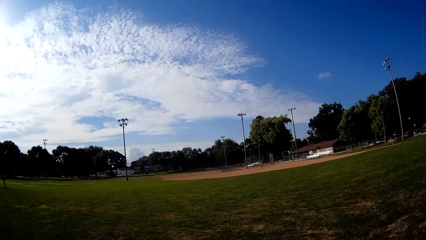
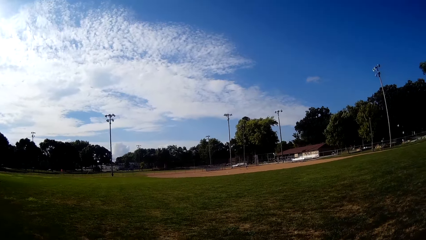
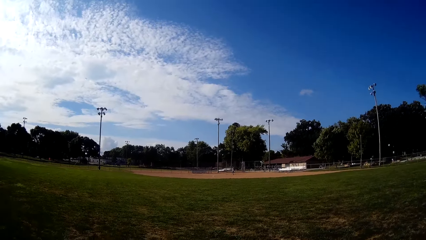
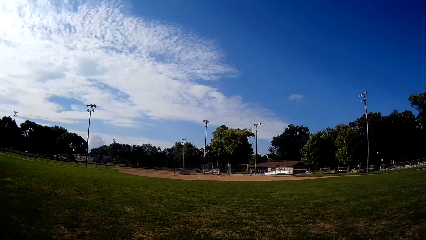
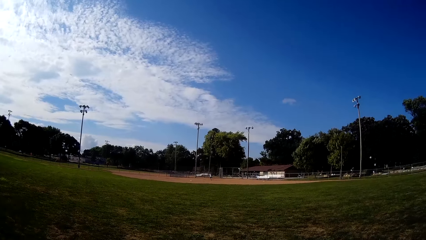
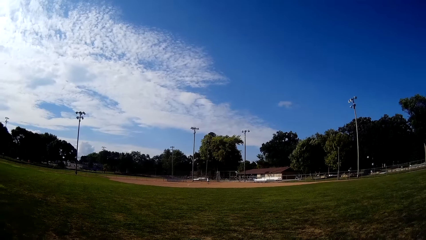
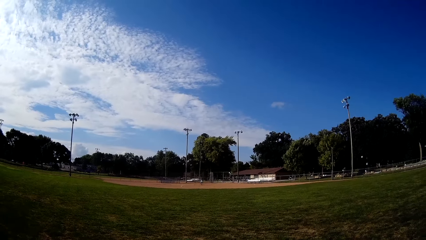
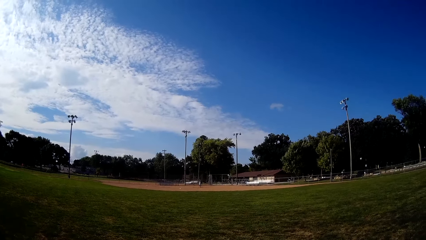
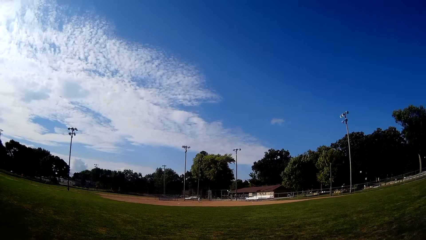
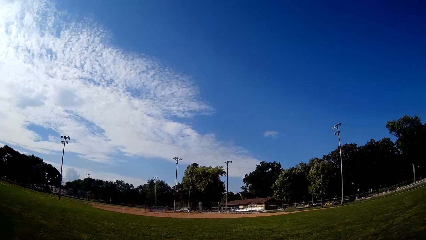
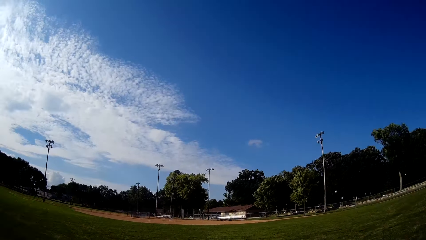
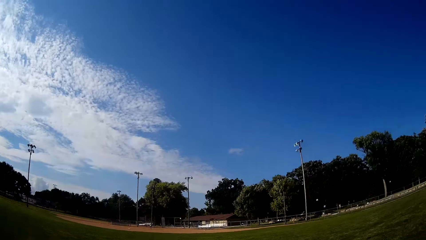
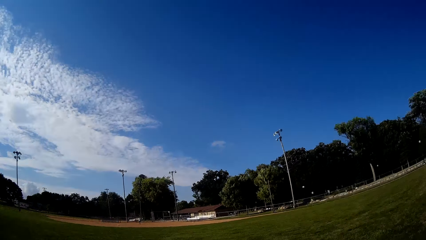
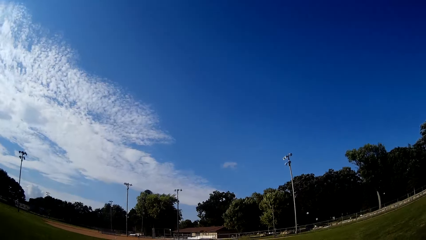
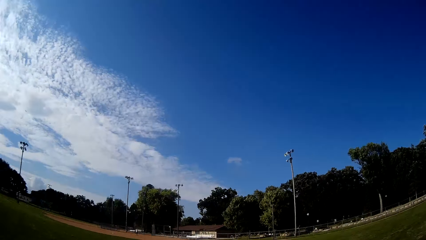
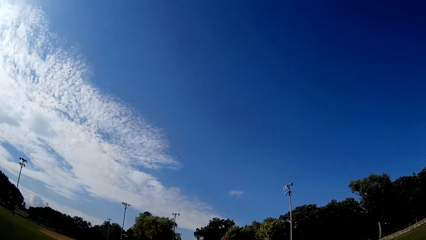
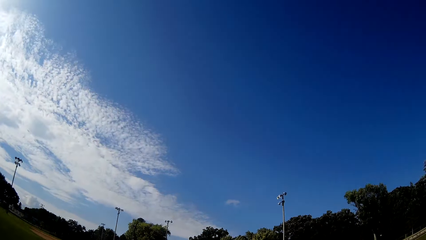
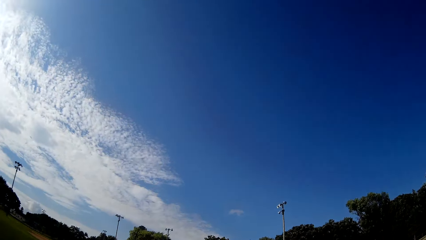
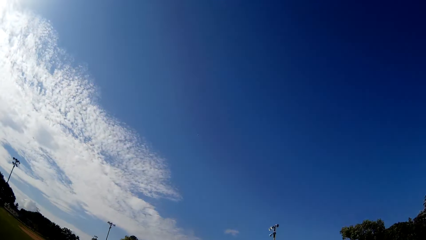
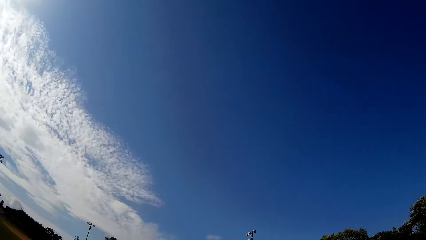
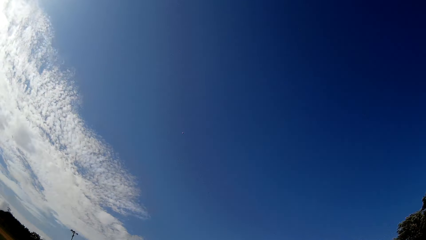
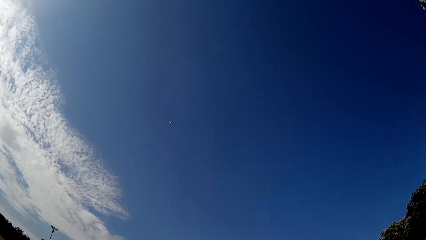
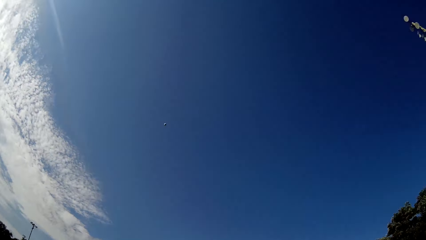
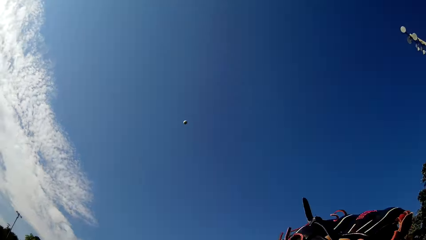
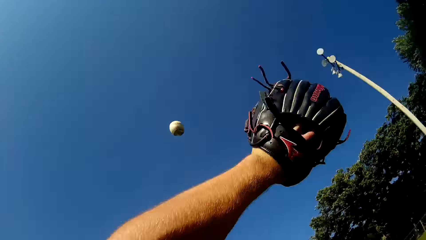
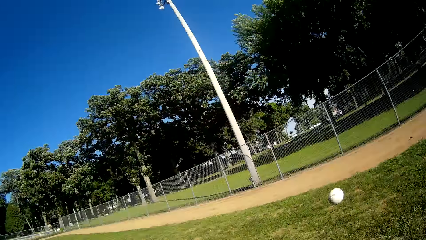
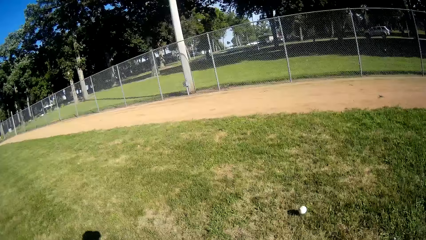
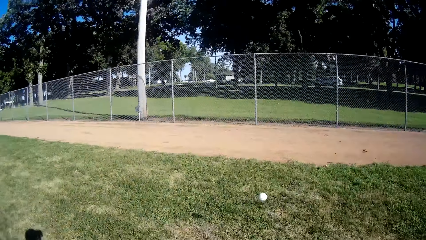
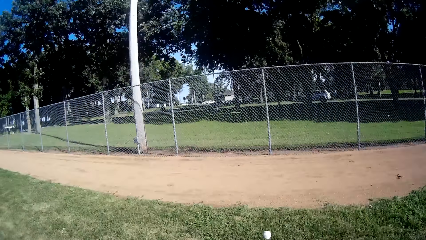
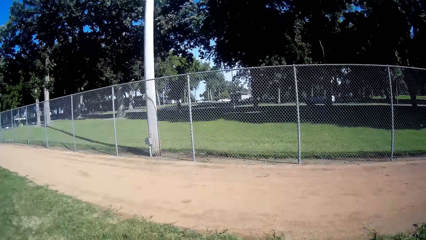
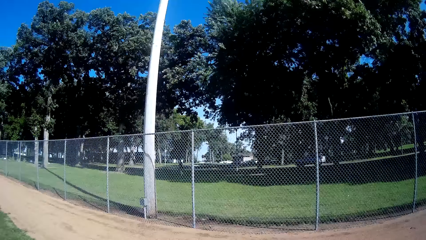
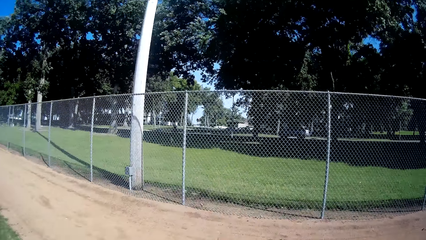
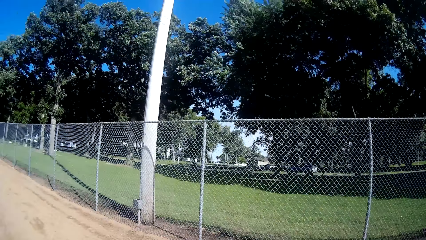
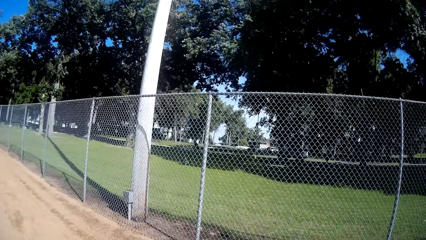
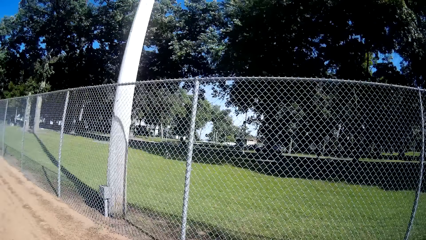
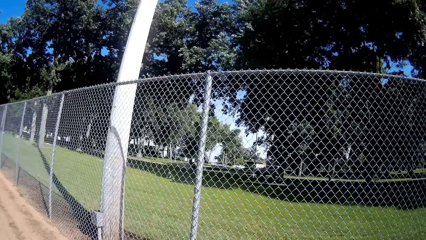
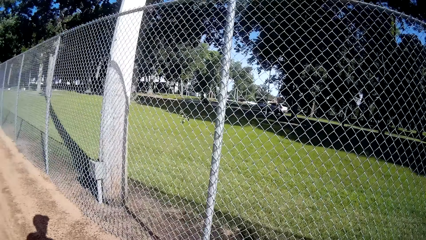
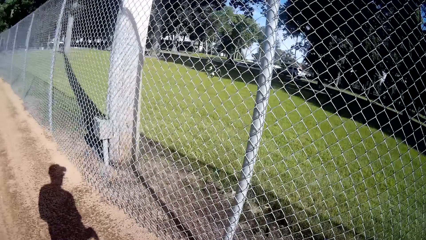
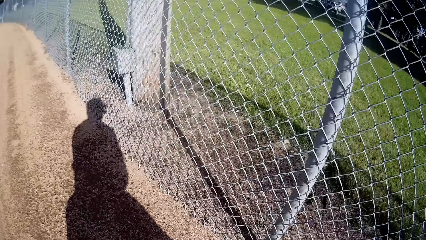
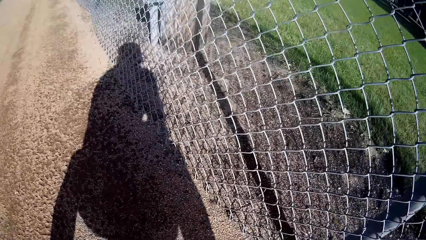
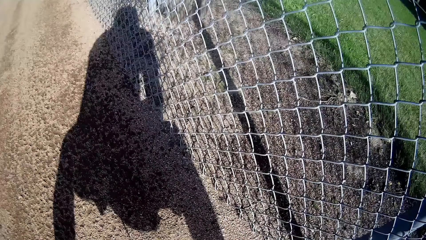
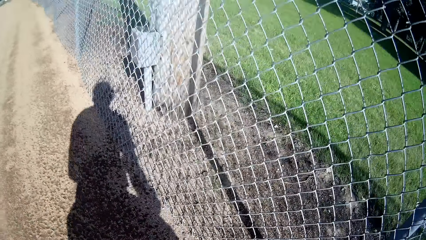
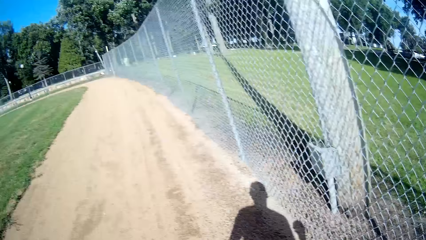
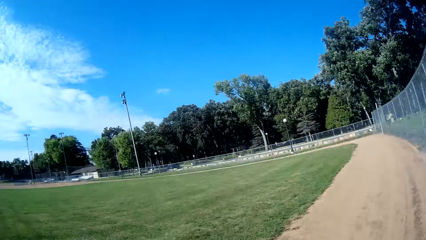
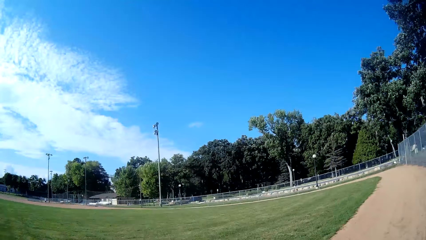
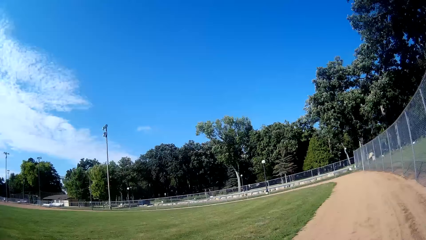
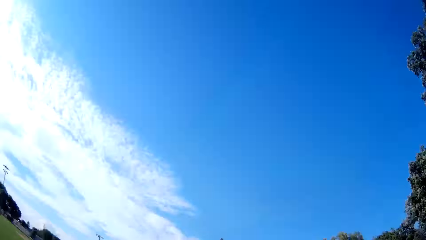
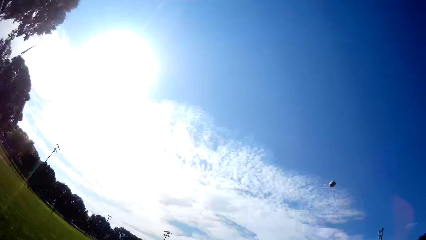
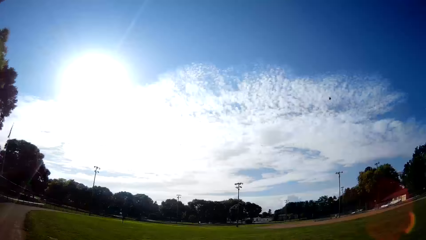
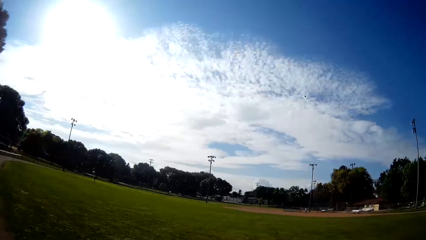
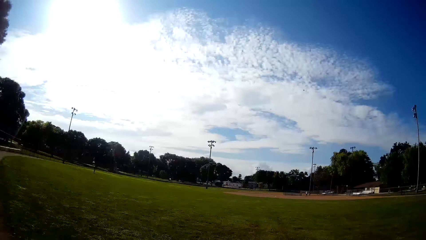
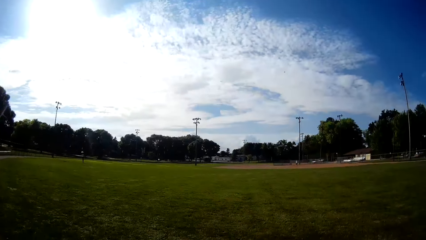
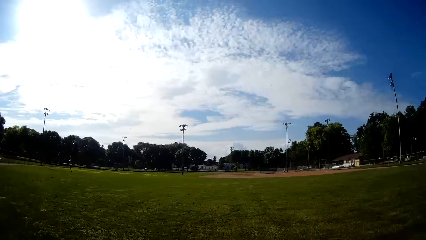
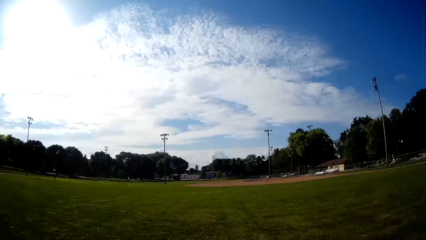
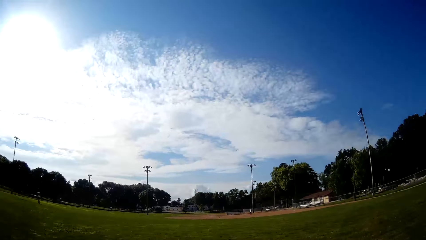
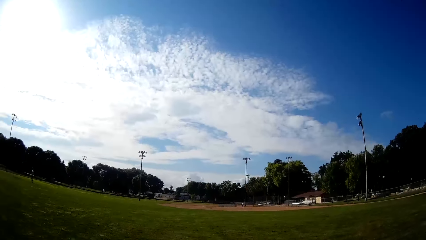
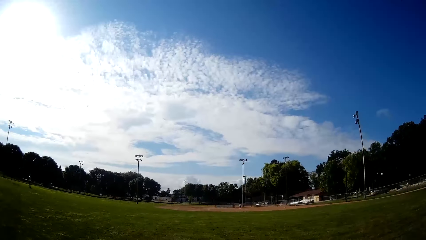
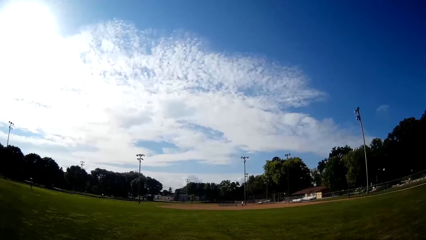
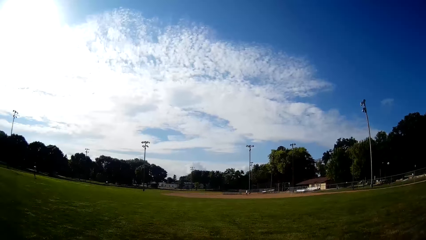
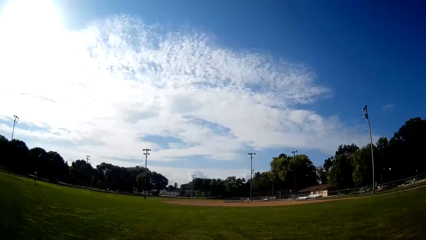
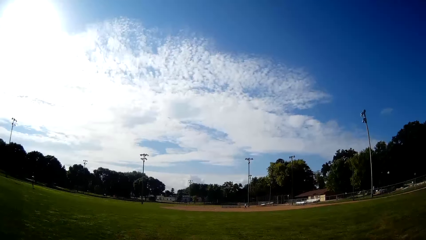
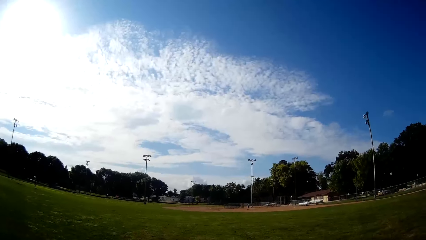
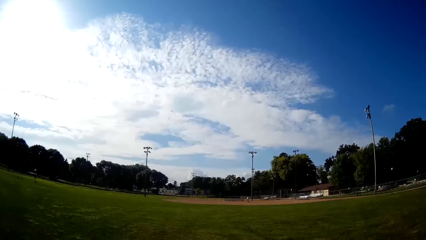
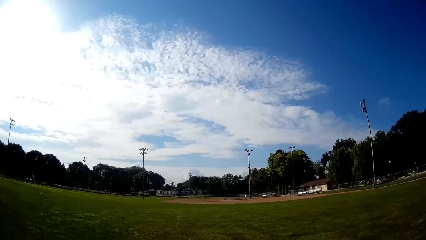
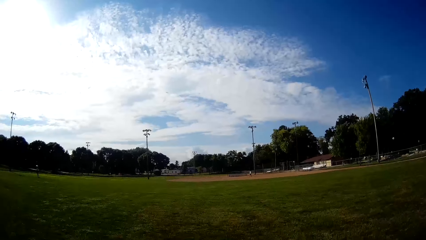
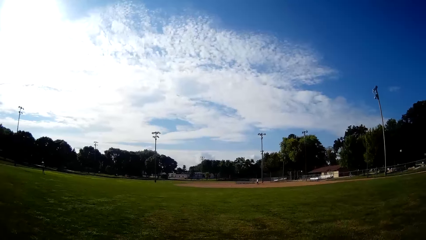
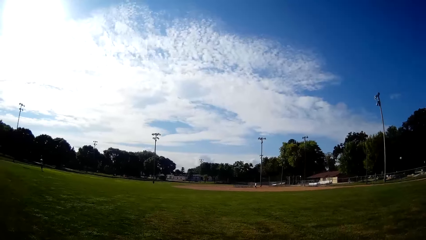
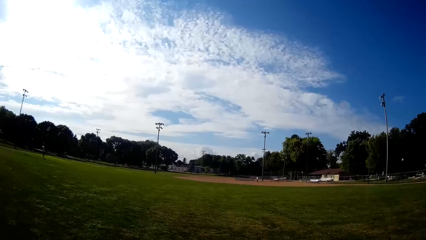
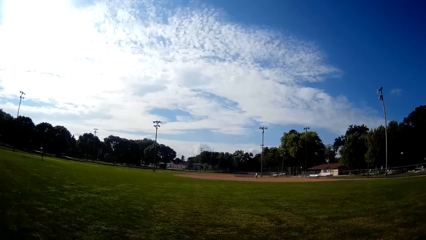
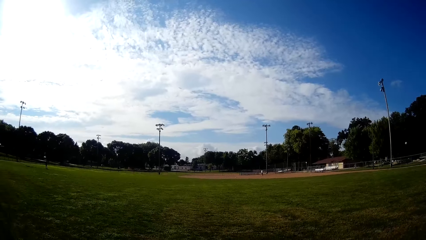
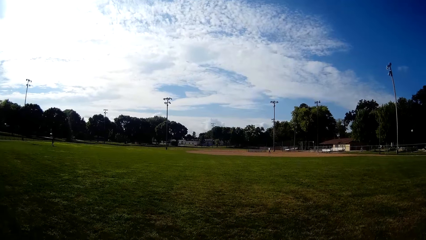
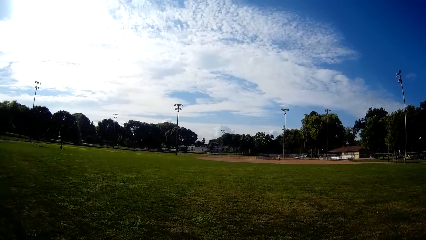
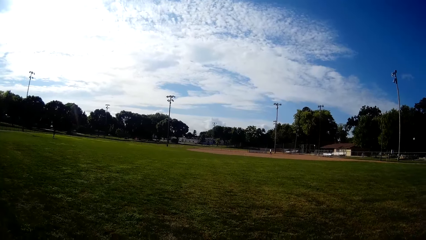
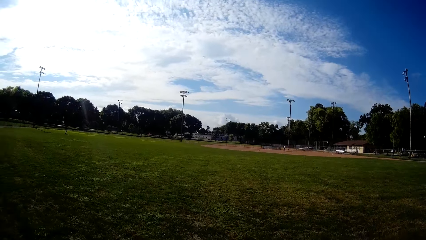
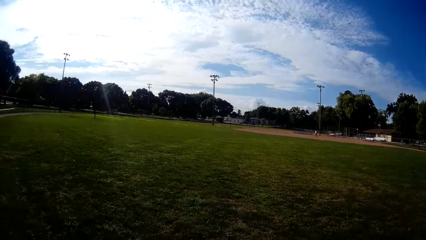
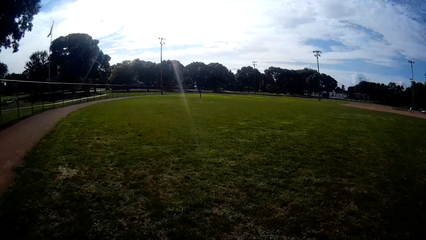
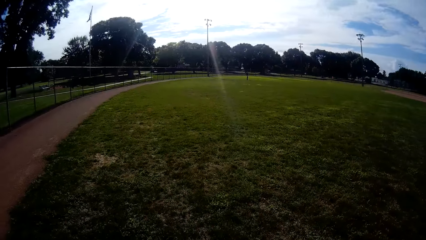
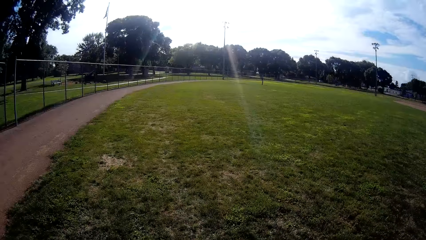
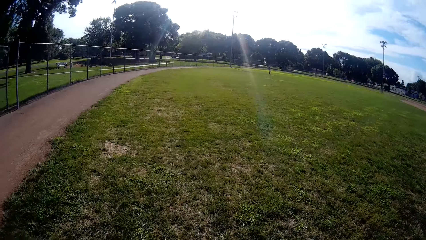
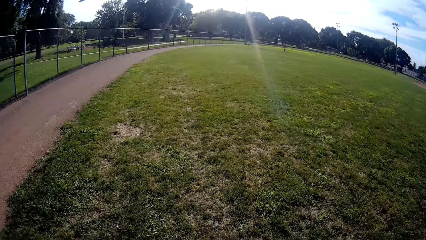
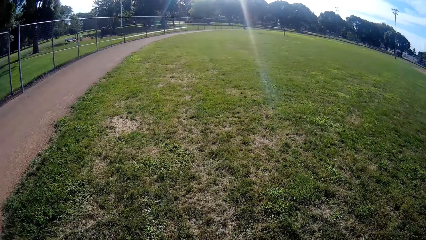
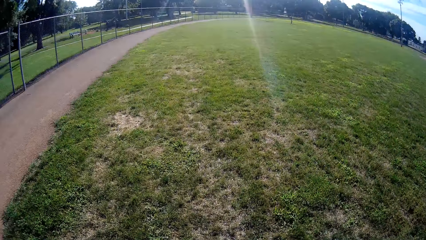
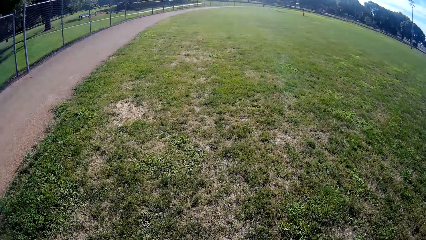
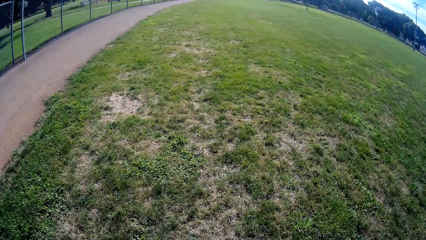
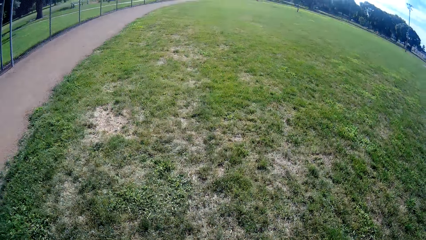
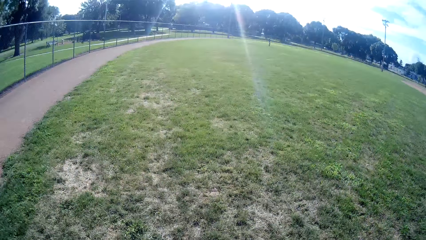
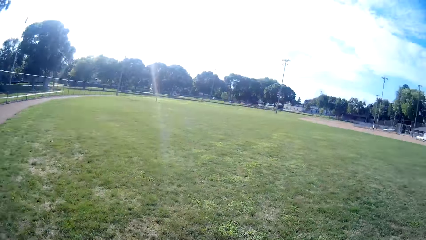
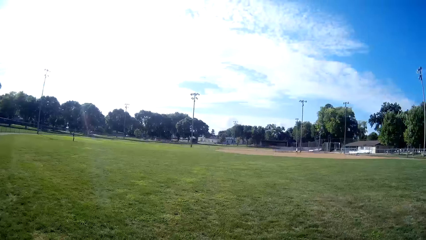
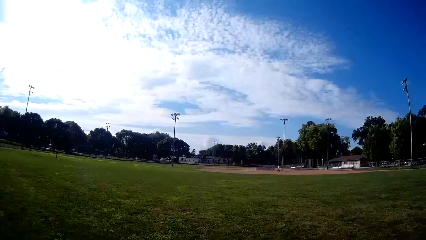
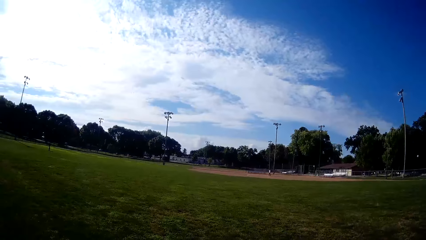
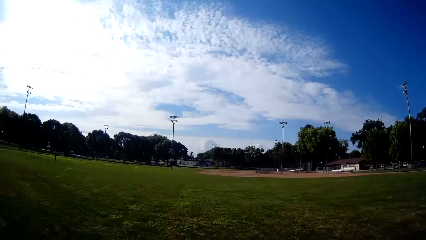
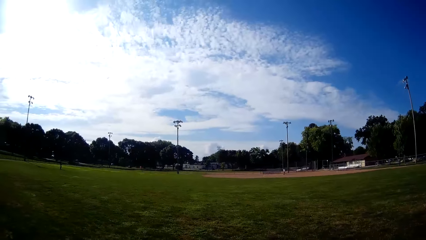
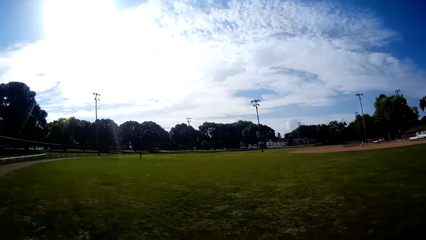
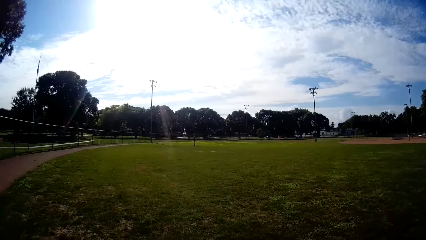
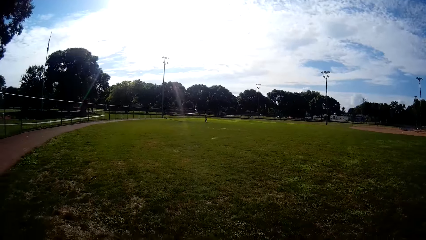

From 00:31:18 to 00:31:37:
A man bats the baseball to the camera wearer. The camera wearer runs in the field towards the direction of the baseball. He raises his hand in the glove towards the baseball in the air. He plays in the field, picks up the baseball on the ground, and pitches the baseball to the man.
